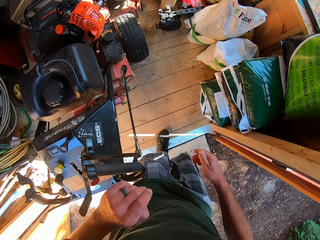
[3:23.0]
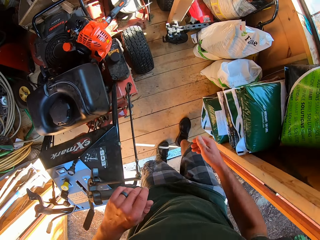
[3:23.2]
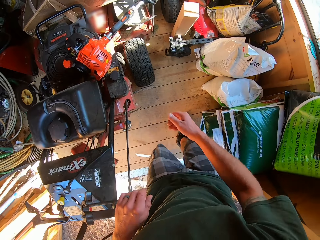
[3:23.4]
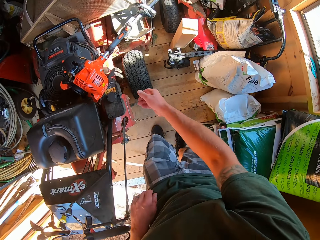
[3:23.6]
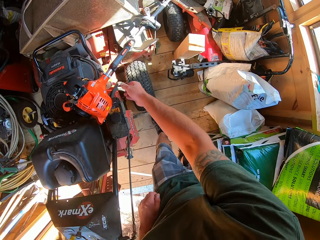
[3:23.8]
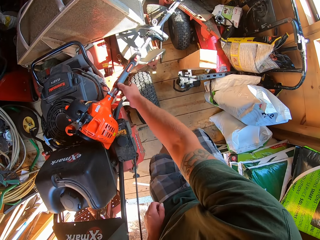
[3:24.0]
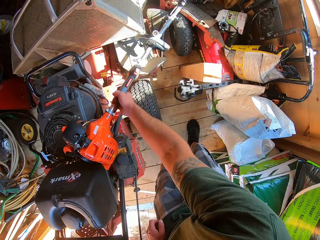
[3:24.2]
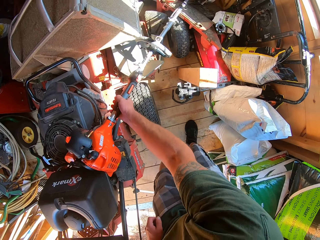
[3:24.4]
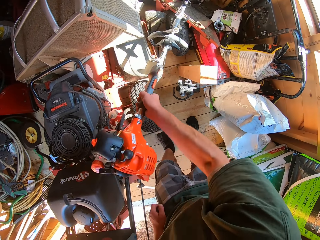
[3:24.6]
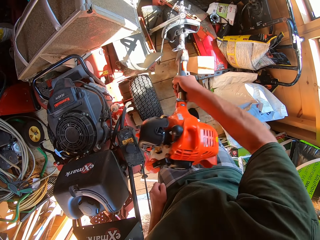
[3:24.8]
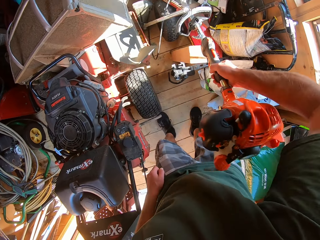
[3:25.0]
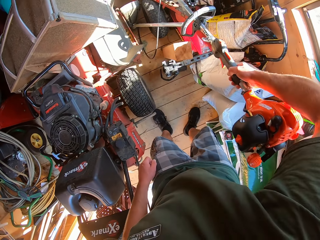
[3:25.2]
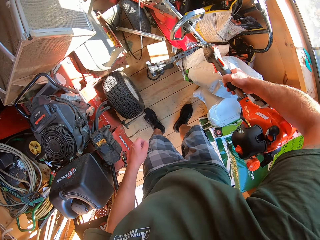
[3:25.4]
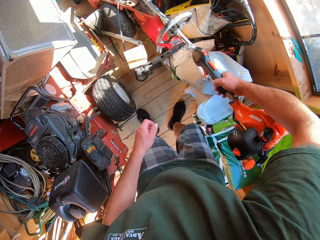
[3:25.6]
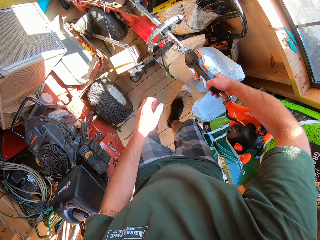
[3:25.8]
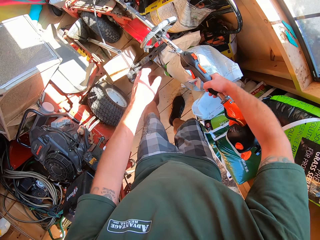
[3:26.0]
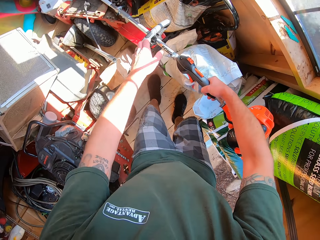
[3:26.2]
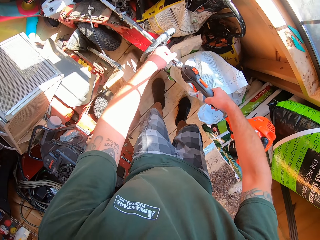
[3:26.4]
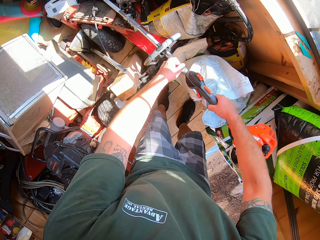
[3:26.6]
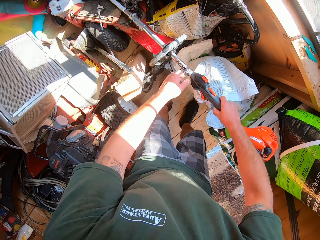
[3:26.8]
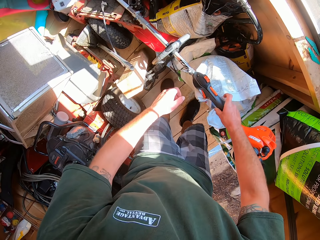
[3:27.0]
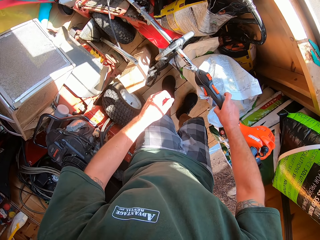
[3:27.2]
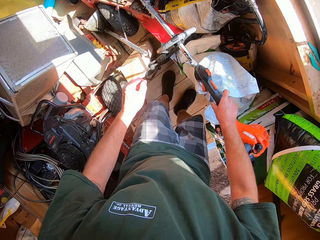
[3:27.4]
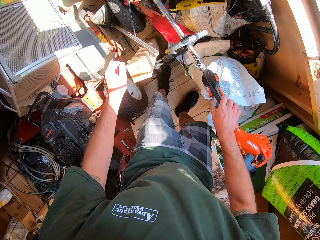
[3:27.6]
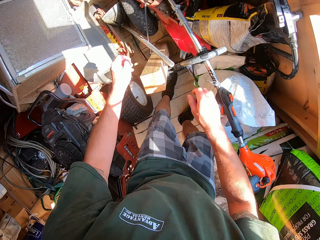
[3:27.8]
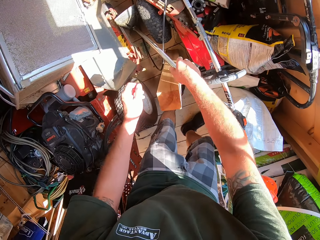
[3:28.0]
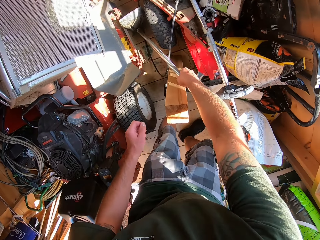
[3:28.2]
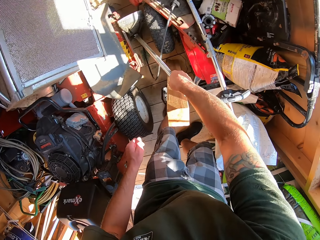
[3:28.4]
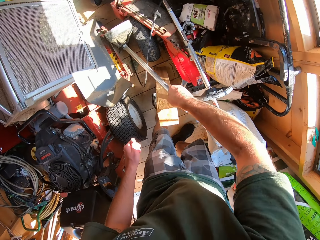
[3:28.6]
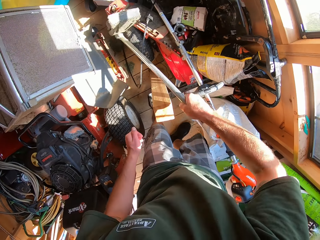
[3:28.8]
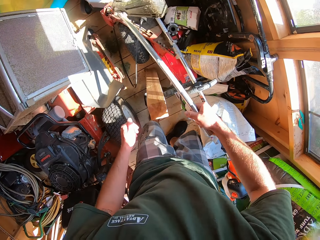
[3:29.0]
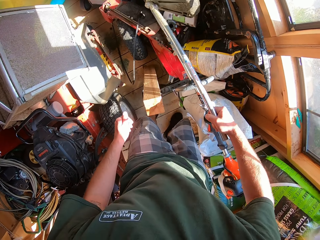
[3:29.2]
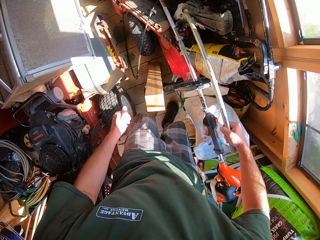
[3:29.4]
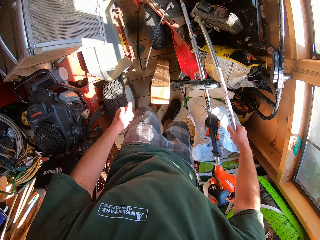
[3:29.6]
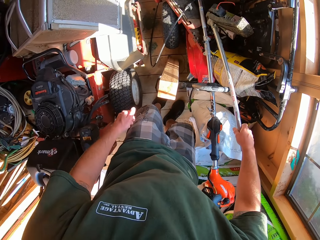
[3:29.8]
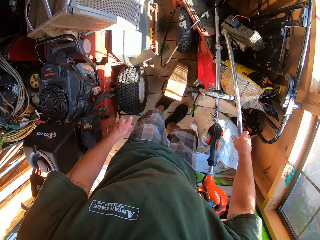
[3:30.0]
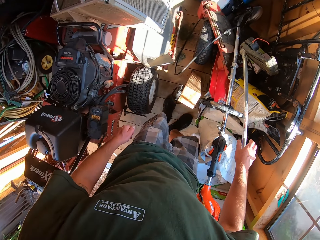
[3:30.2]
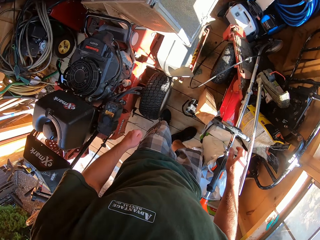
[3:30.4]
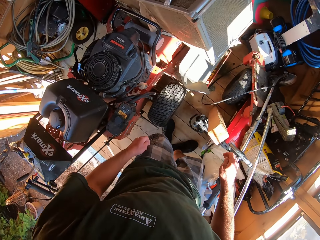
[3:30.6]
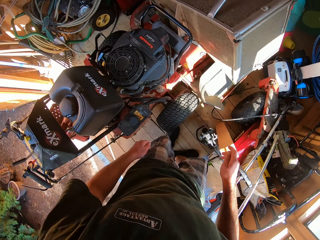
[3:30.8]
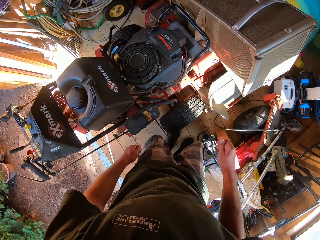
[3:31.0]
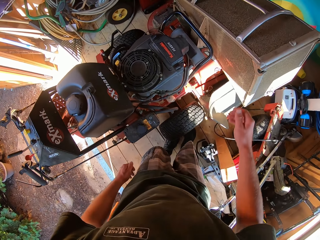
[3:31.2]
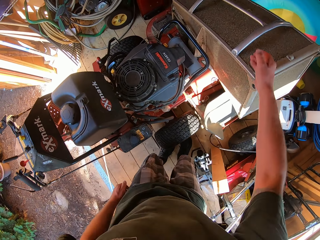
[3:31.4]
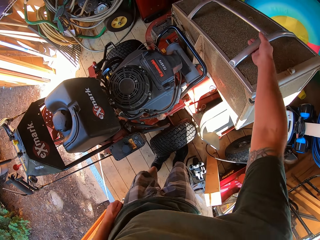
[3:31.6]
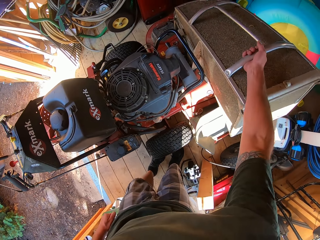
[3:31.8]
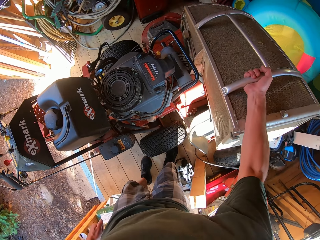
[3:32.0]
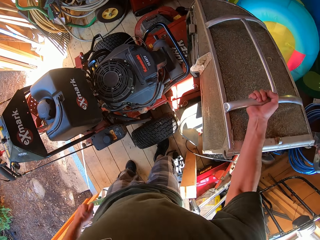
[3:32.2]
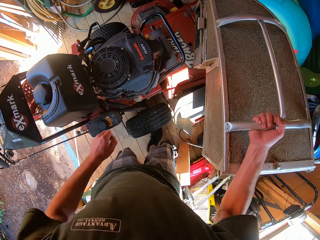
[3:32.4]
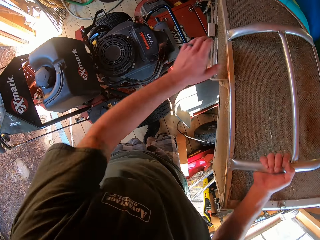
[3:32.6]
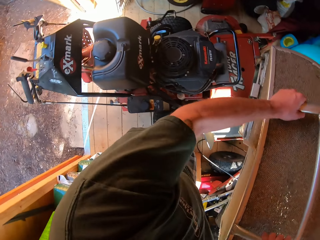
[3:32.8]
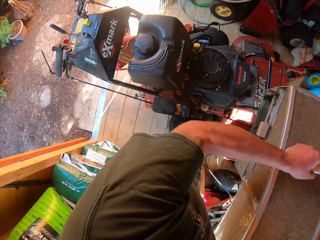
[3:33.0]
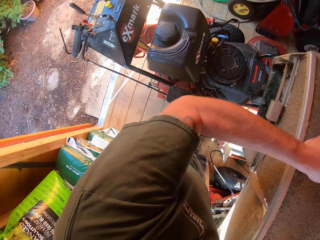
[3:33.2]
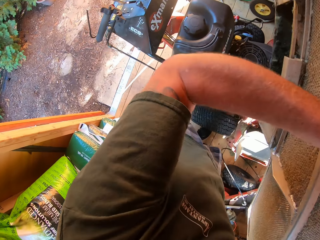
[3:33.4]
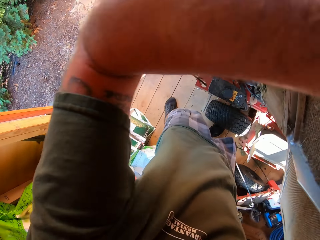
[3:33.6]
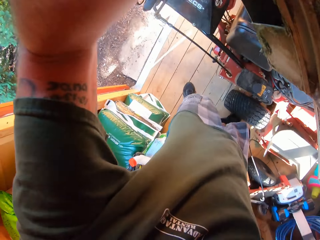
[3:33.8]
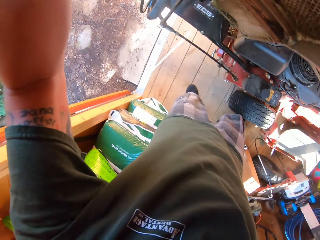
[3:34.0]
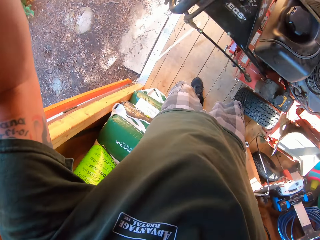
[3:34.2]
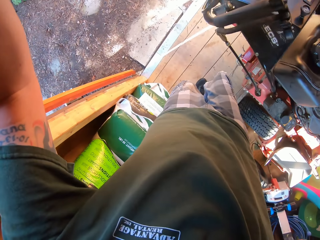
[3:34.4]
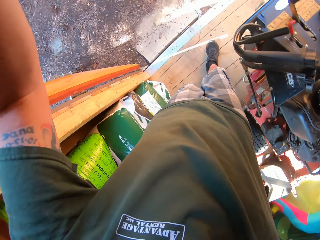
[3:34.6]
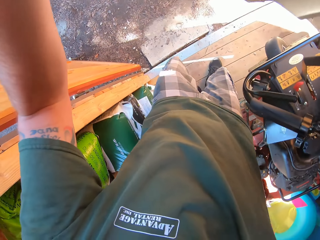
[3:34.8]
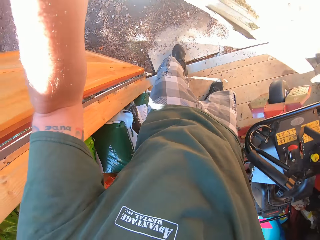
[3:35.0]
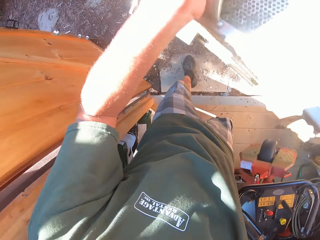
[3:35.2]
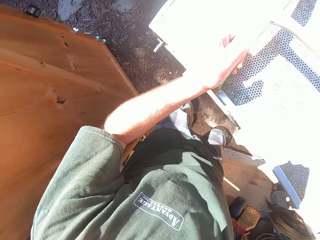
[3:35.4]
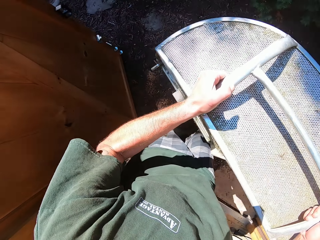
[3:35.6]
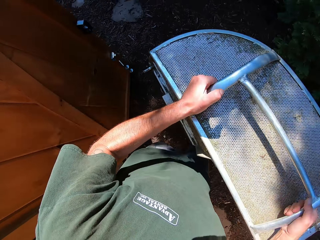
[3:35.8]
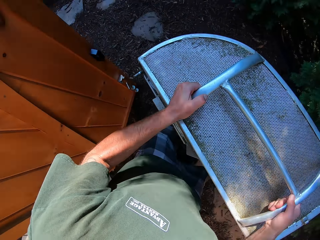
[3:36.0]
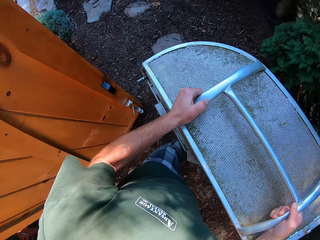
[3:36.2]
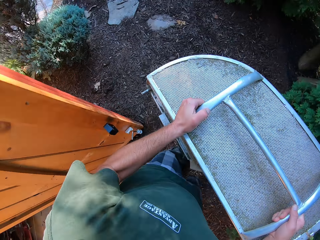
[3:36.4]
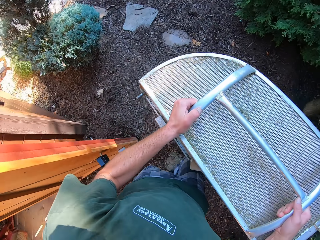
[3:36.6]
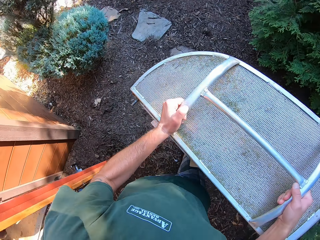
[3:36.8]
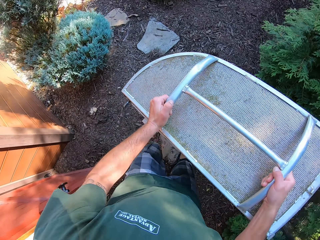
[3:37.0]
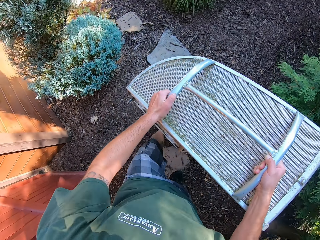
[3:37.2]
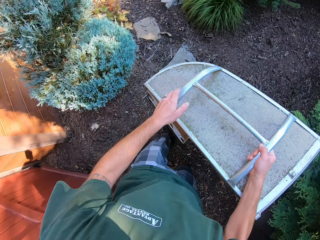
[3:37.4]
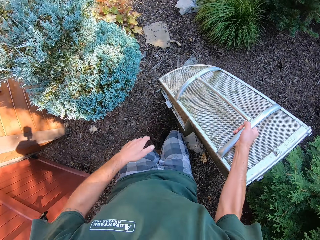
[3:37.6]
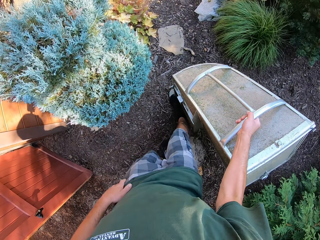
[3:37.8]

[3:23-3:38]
The camera wearer walks around the workshop. He adjusts a lawn trimmer with his hands. He picks up the grass trimmer and drops the grass trimmer. He picks up something. He adjusts a hoe with his right hand. He drops something. He lifts a tool box with his two hands in the store. He holds the tool box. He walks outside the workshop. He carries the tool box out of the store with his two hands.

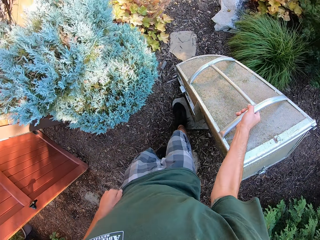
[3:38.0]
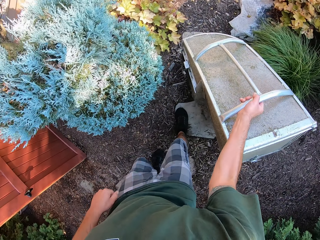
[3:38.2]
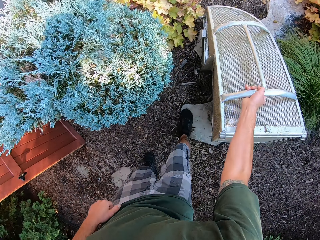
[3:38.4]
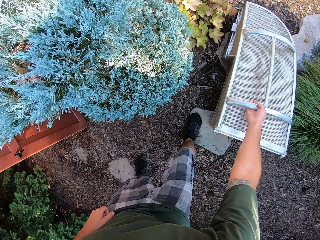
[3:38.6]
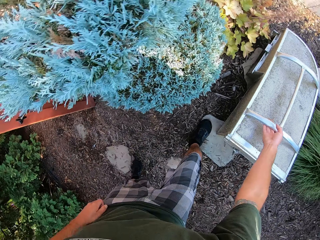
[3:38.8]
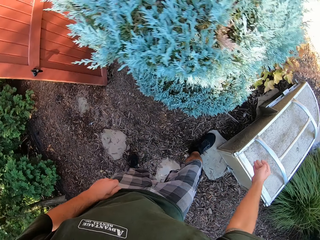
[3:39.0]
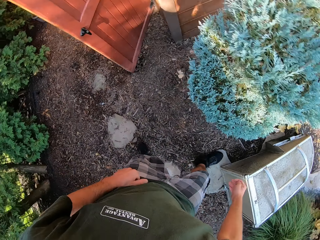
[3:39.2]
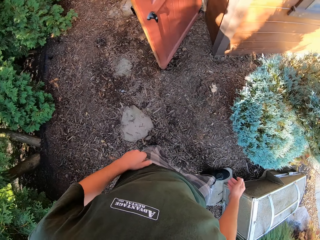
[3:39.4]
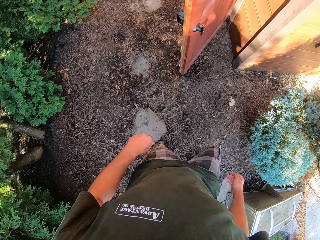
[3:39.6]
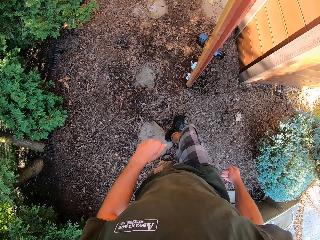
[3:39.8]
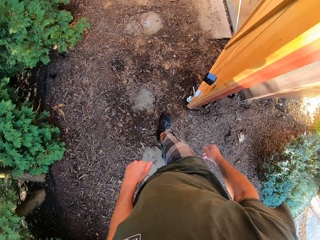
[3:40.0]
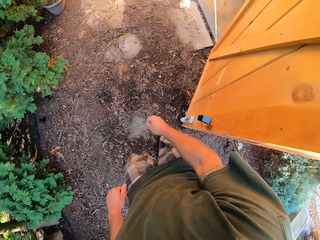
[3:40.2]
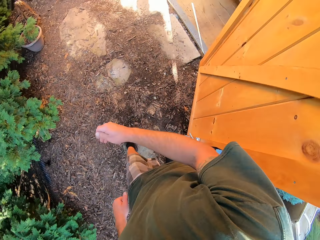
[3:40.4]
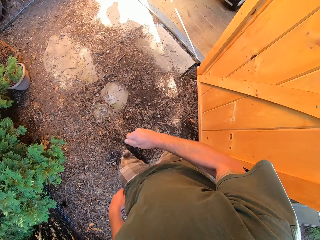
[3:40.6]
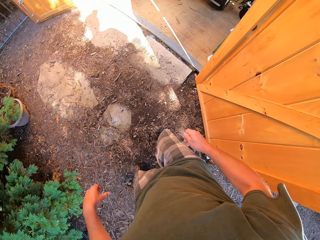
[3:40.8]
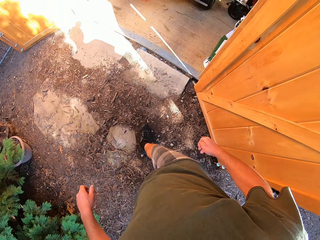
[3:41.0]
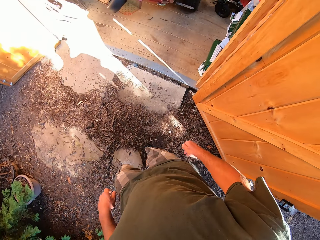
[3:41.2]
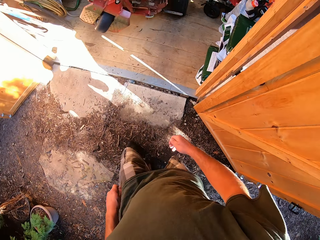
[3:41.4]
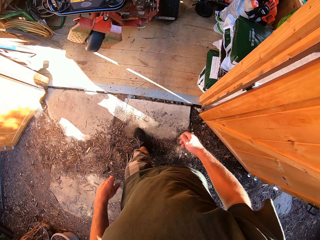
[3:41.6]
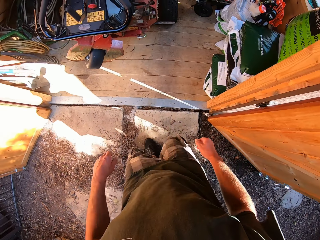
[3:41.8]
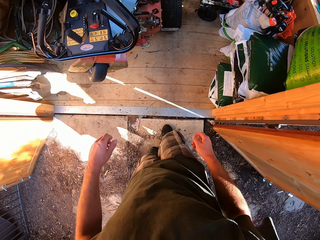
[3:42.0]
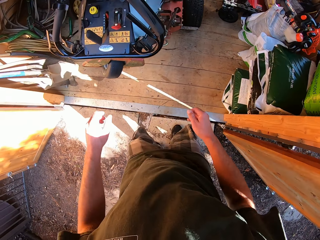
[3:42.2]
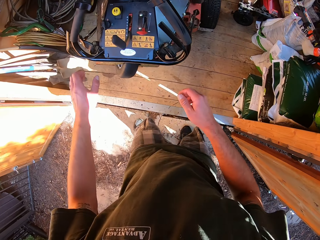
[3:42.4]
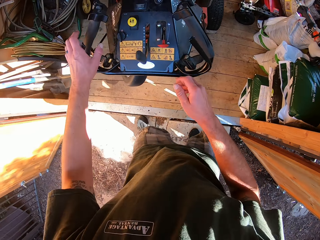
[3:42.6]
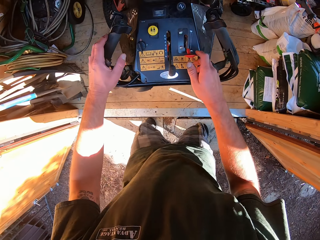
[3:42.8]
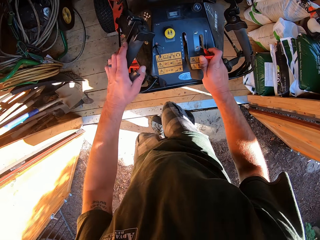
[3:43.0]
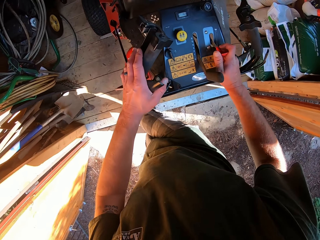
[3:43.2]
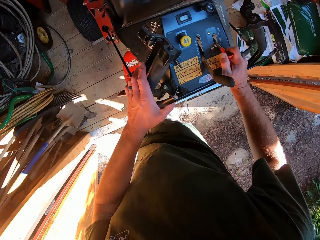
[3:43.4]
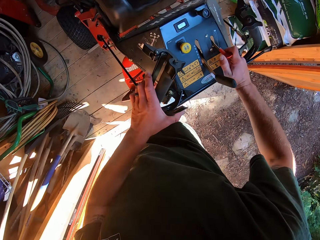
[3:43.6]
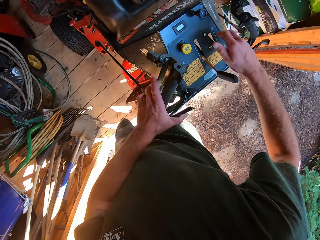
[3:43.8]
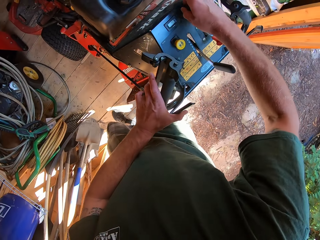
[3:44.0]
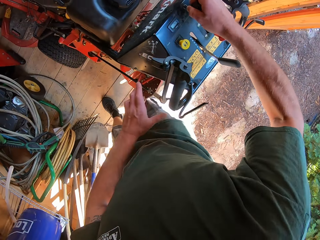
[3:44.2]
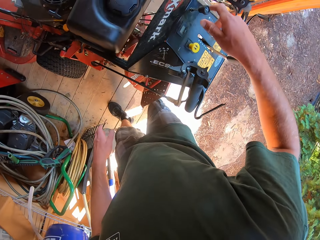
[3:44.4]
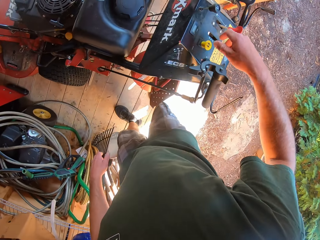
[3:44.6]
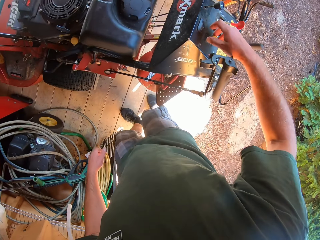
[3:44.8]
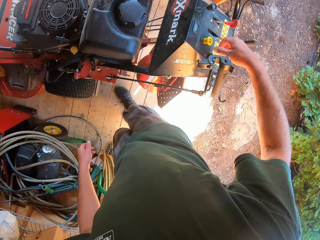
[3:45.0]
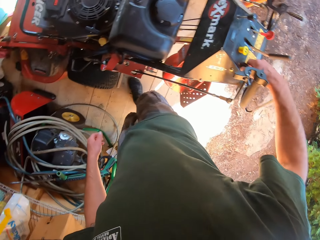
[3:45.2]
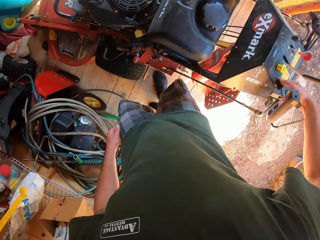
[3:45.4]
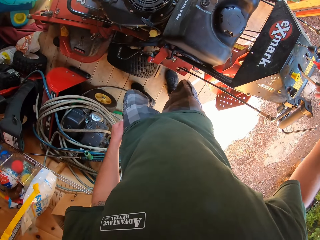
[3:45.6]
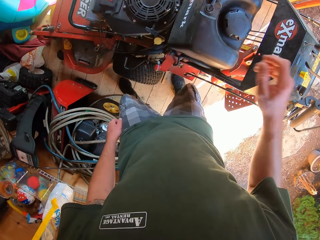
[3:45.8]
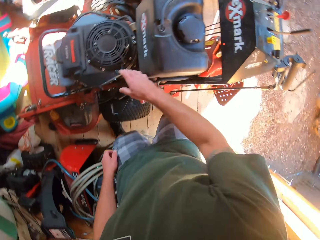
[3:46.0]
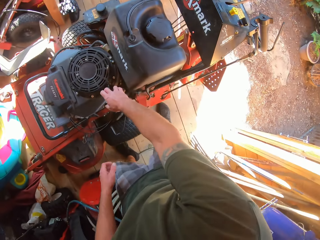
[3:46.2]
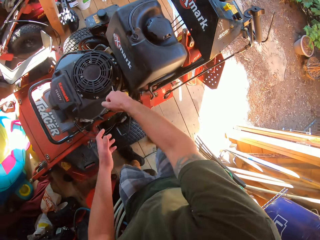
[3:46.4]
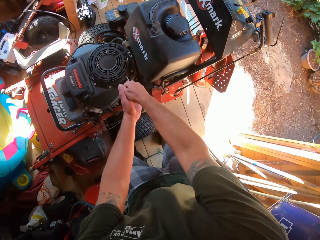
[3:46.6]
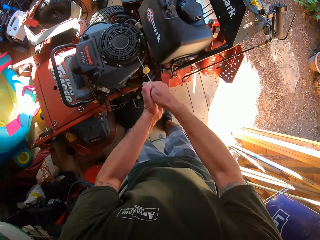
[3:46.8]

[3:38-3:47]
The camera wearer drops the tool box on the ground. He turns around. He walks into the store. He walks around. He touches a lawn mower with his hands. He walks around the lawn mower.
